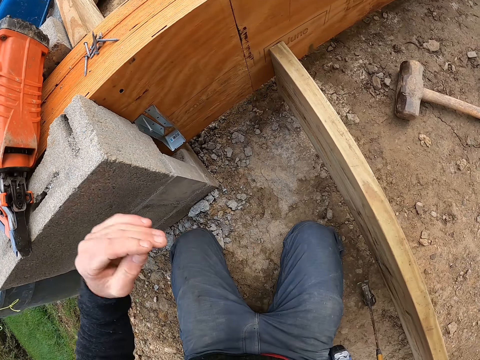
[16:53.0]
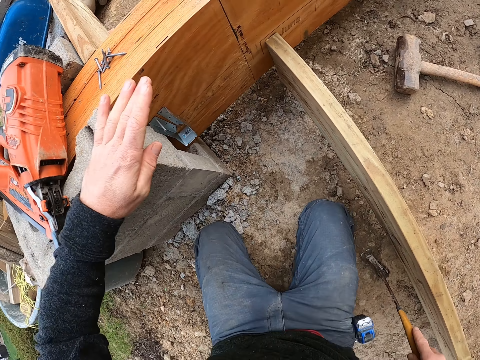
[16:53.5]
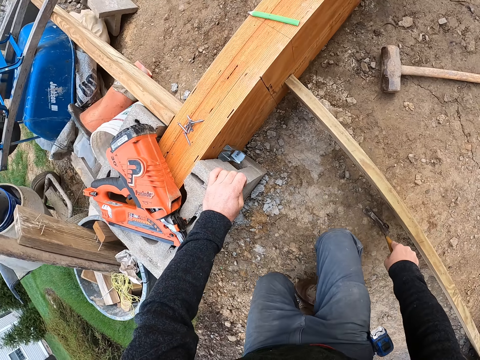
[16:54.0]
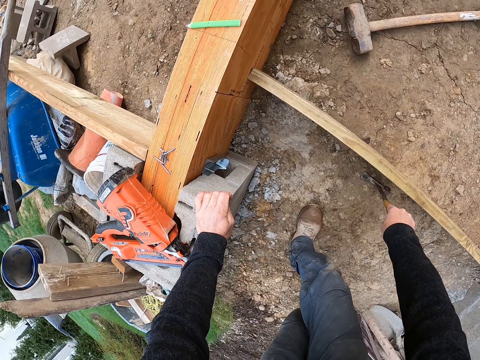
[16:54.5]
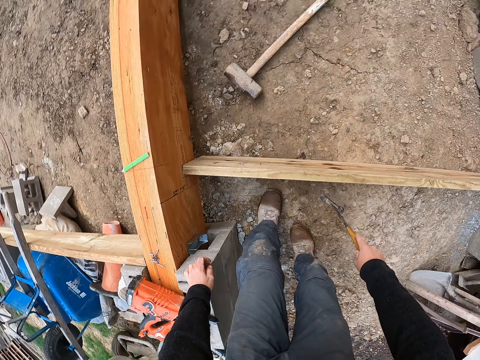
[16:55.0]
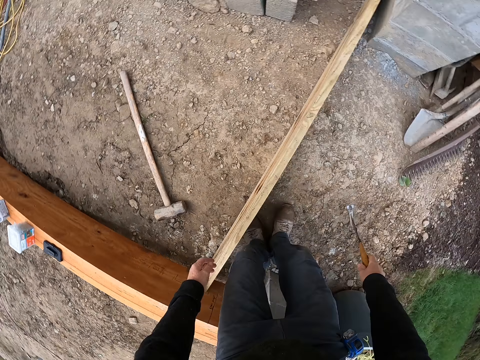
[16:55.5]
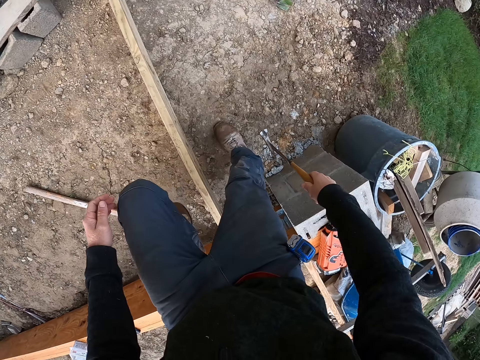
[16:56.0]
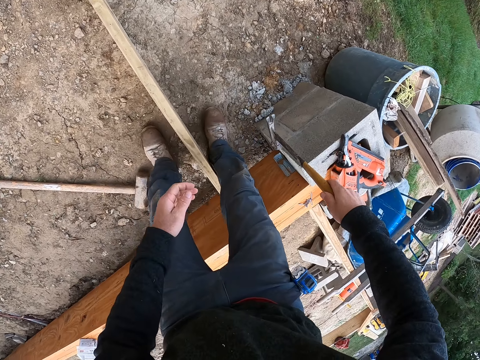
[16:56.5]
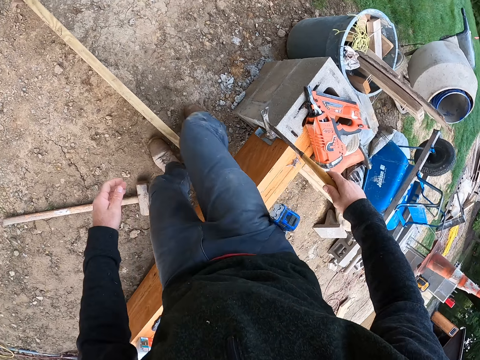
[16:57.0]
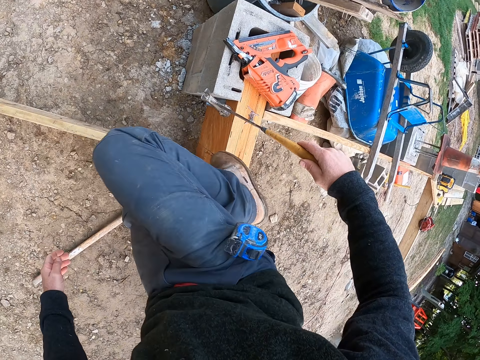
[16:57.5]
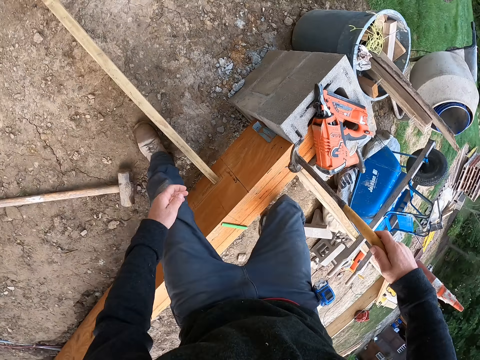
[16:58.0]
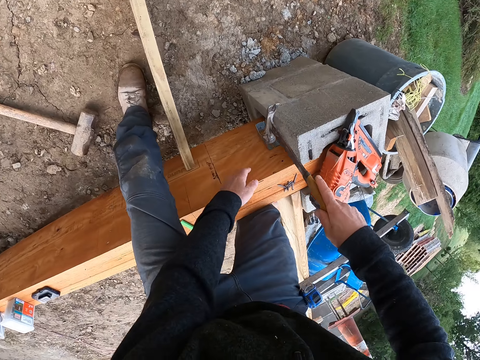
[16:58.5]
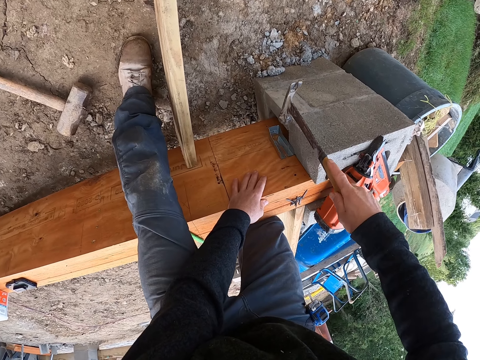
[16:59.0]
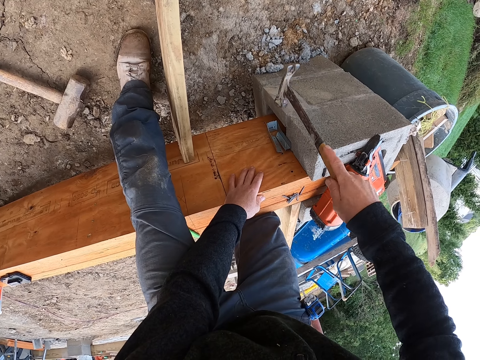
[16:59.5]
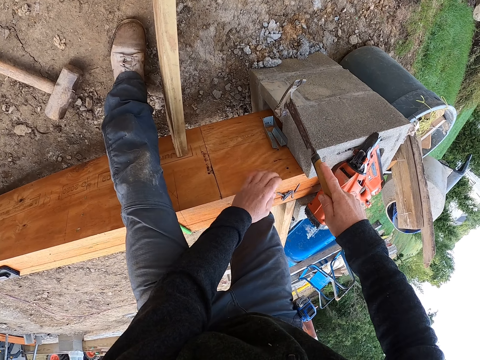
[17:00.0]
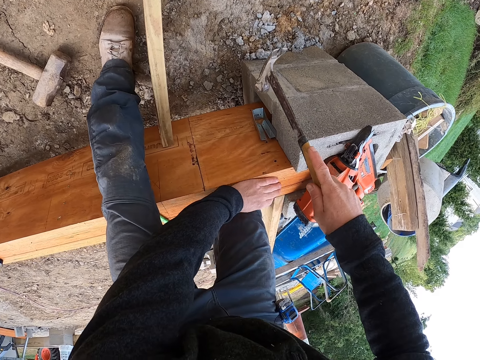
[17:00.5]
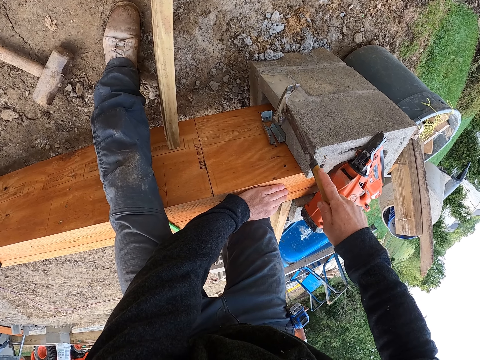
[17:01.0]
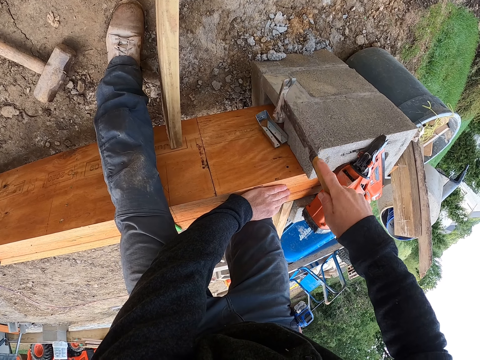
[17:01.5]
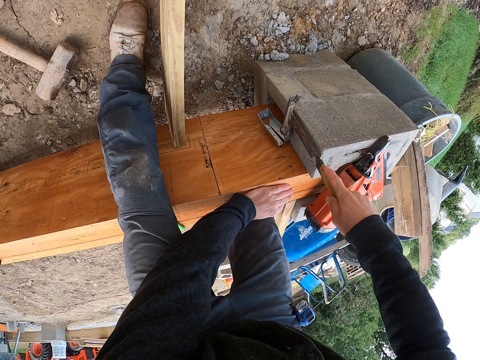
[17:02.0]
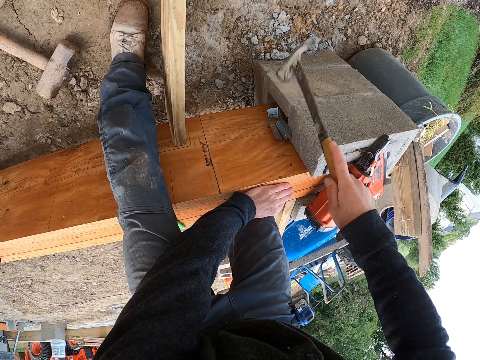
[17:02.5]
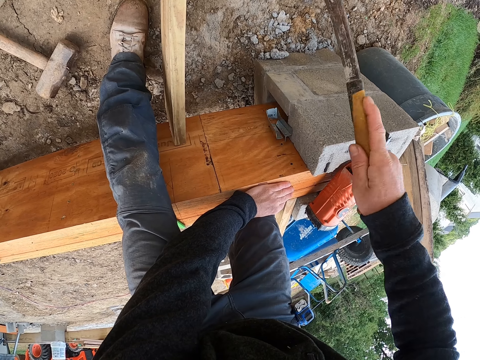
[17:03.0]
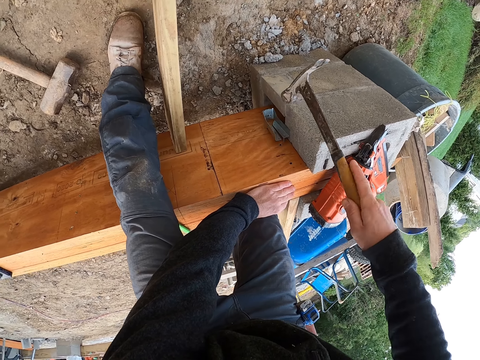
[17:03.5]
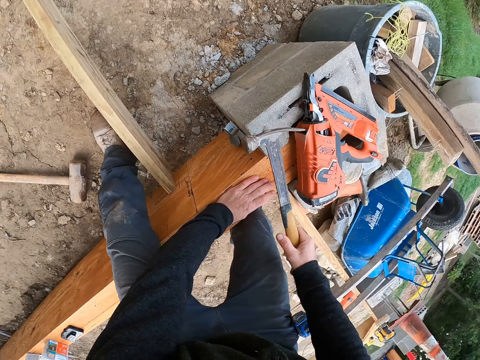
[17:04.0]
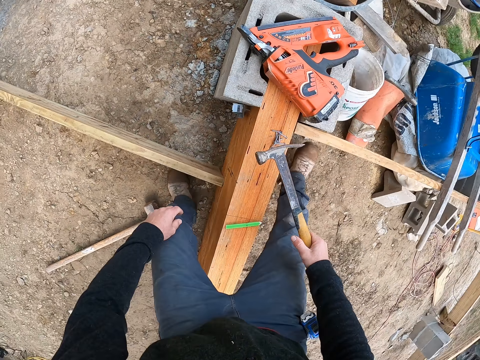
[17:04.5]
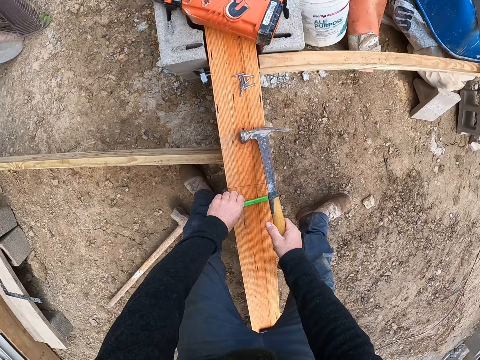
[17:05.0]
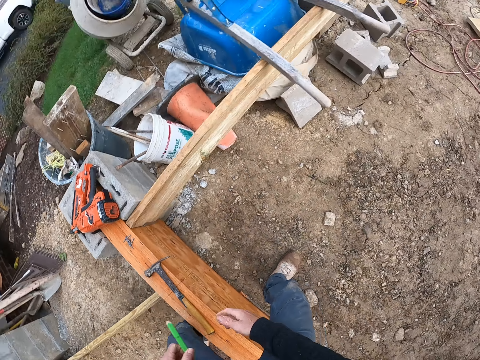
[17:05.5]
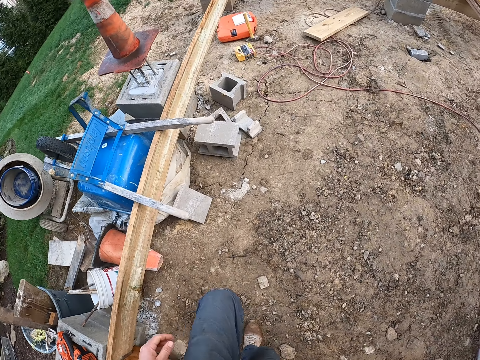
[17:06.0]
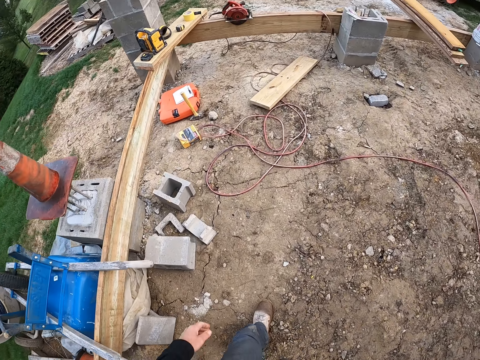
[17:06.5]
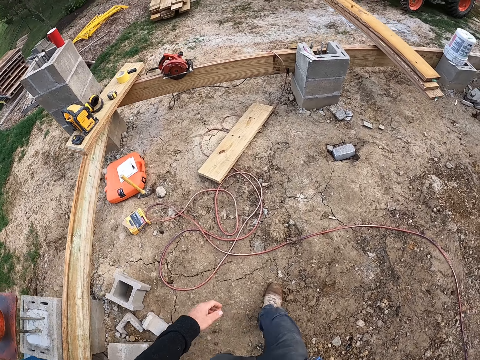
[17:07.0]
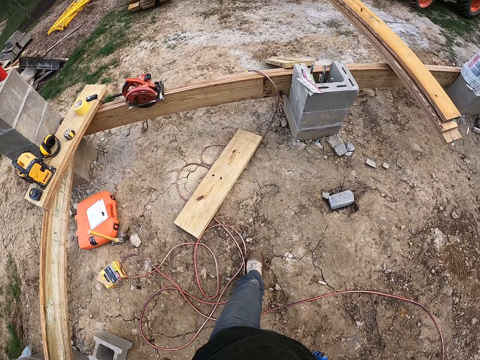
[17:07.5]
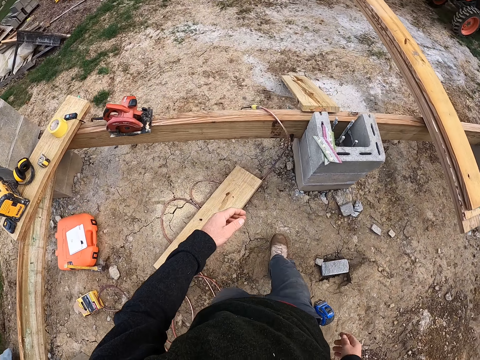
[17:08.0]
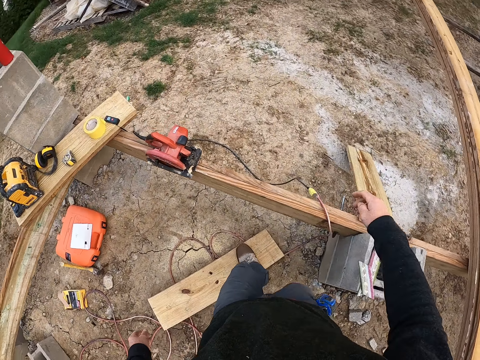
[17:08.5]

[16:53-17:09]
The camera wearer touches the hammer to the ground. He rises up from the ground. He moves the hand. He crosses over the planks. He hits the nail into the plank with the hammer. He turns. He covers the nail on the plank with his left hand. He hits the nail into the plank with the hammer. He moves the hand. He moves from the metal on the plank. He drops the hammer in his right hand on the plank. He picks up the builder's pencil with his left hand. He crosses over the plank. He moves from the plank to a storehouse.

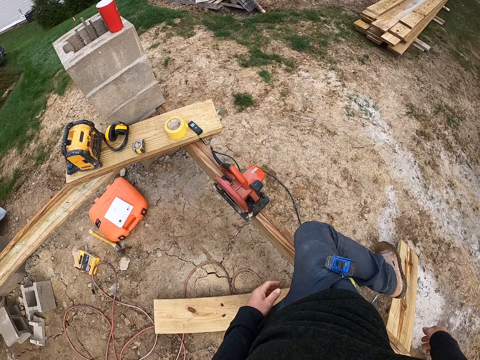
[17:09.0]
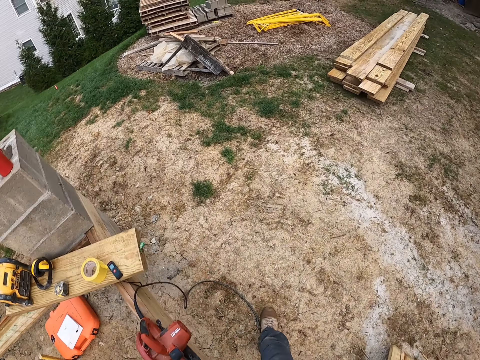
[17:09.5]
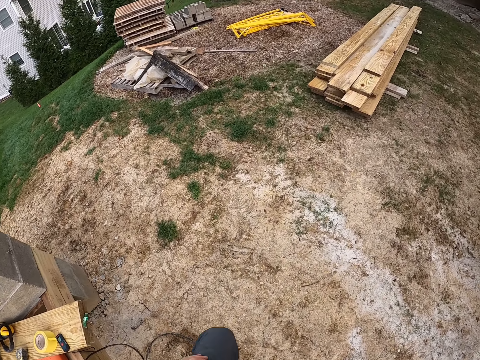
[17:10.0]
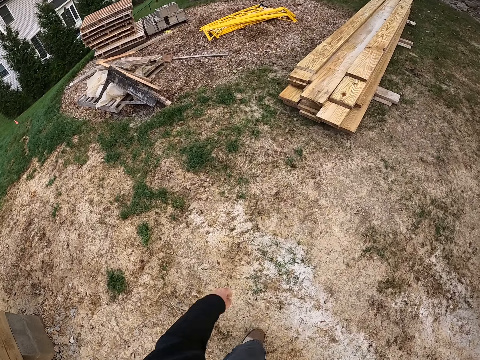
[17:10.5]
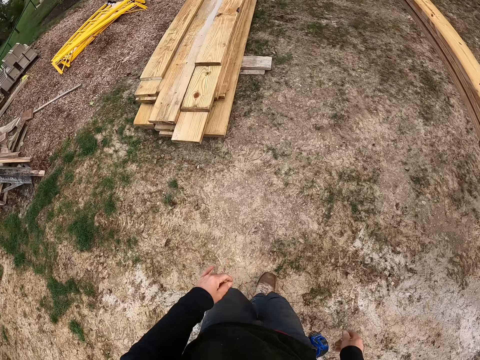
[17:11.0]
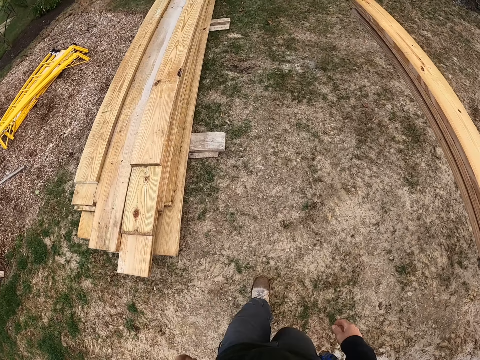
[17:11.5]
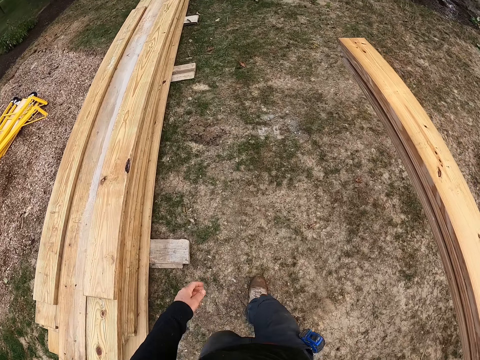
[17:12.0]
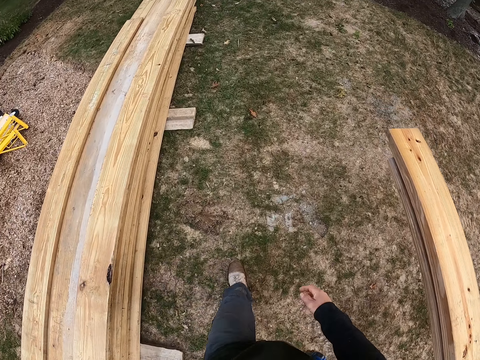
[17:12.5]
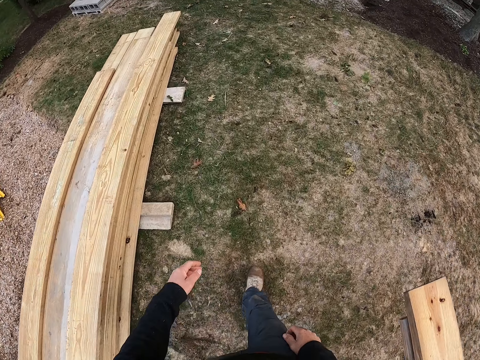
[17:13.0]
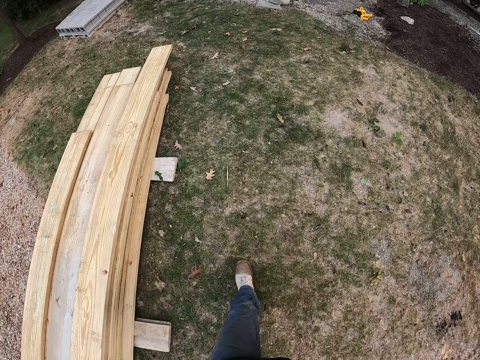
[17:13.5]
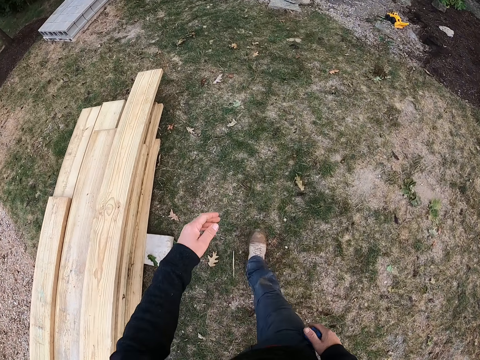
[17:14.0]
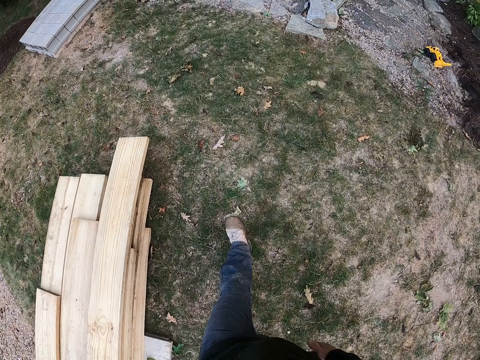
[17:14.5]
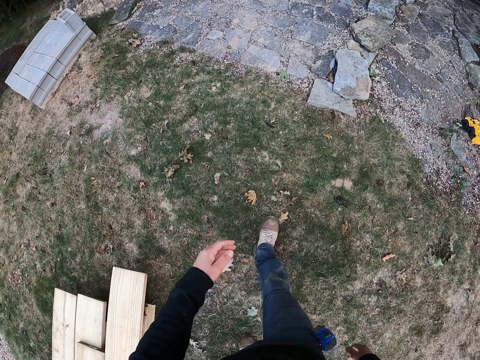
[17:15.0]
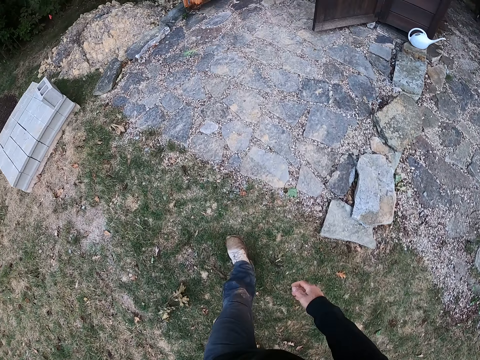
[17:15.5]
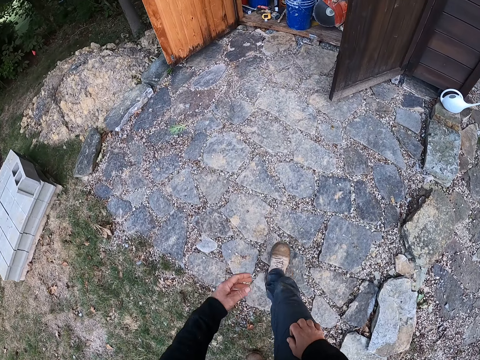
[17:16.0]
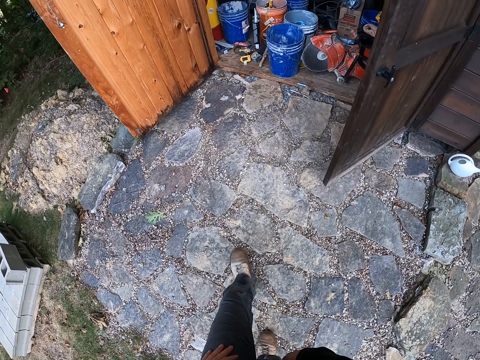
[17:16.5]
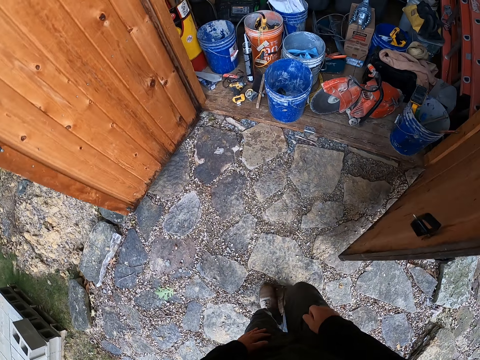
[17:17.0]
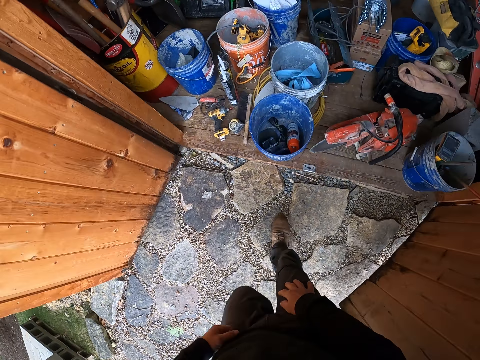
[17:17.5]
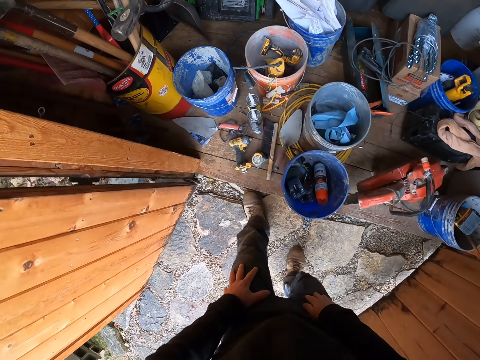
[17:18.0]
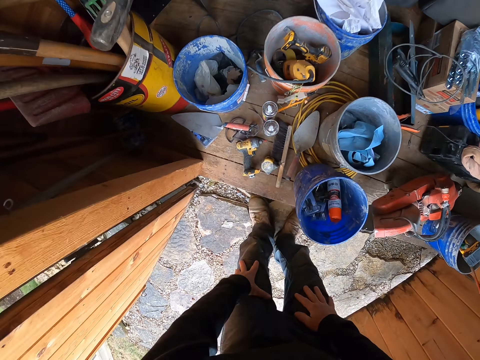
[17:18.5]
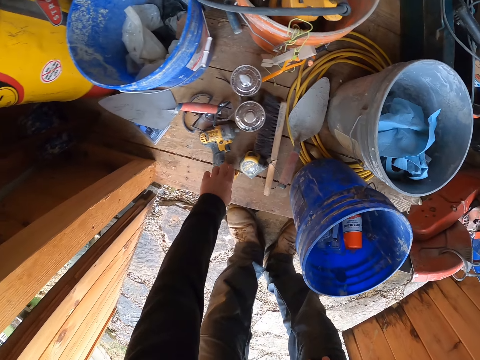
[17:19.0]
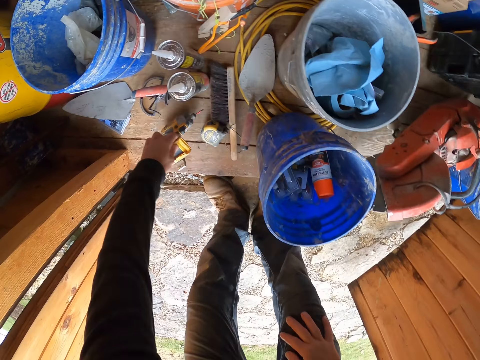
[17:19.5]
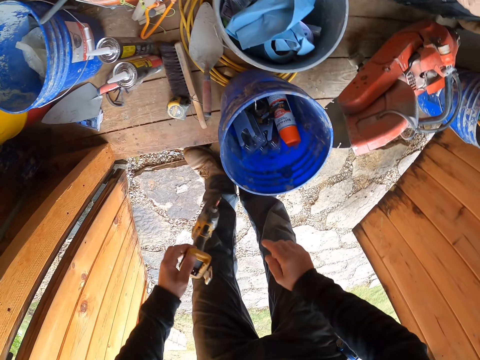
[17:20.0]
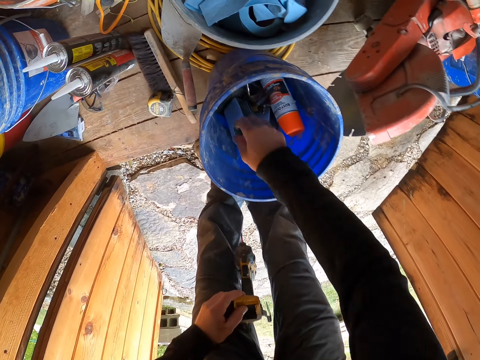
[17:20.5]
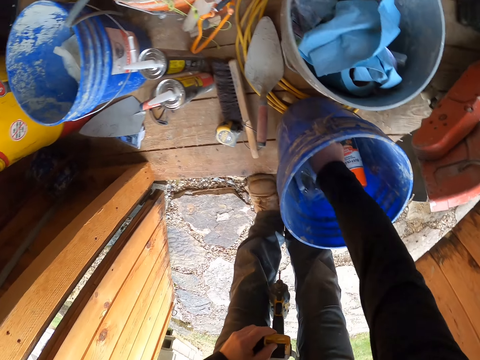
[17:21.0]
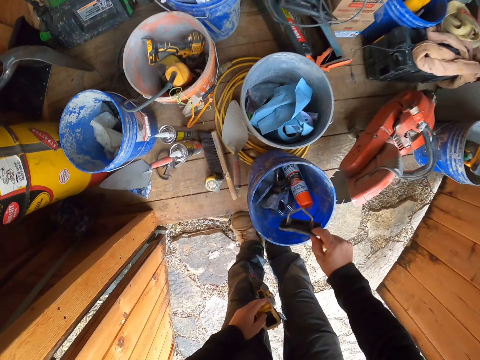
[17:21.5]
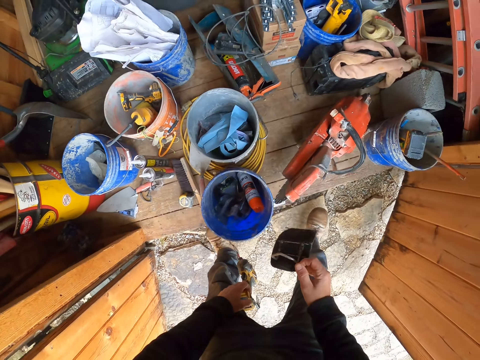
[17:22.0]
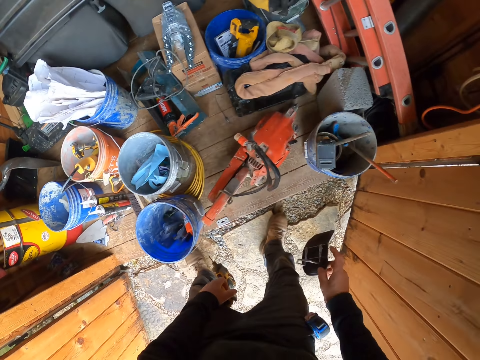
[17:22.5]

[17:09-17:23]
The camera wearer crosses over the plank. They lift the leg. They pick up a drill from a wooden floor. They walk. They pick up a metal from a paint bucket.
